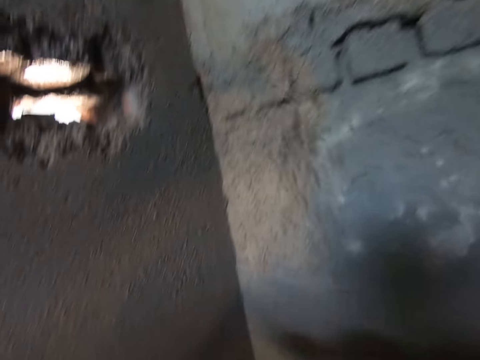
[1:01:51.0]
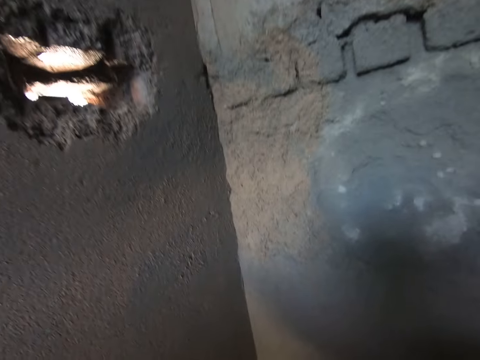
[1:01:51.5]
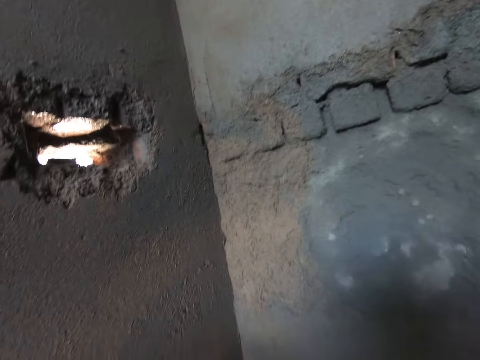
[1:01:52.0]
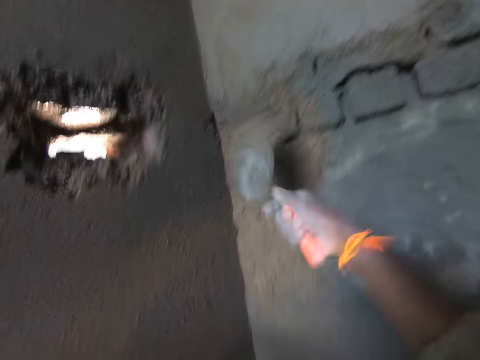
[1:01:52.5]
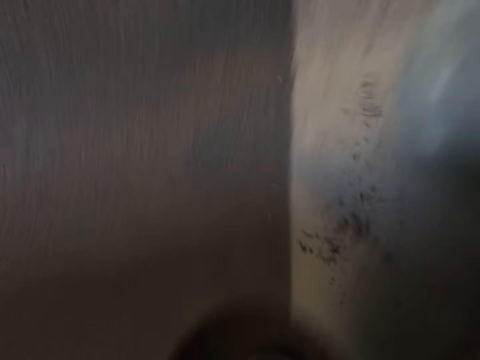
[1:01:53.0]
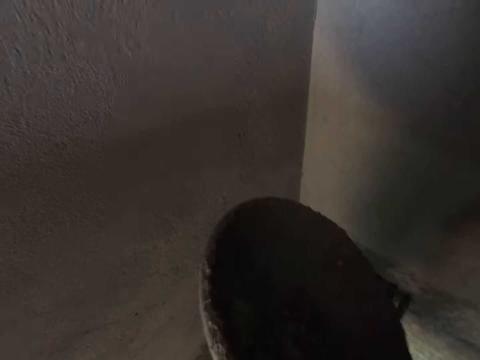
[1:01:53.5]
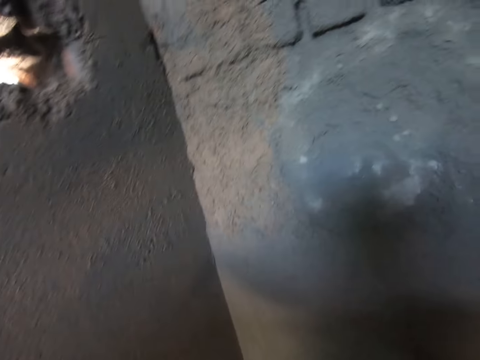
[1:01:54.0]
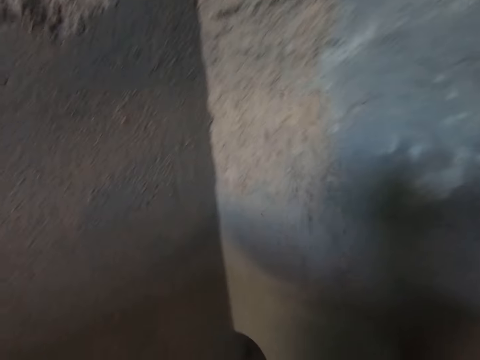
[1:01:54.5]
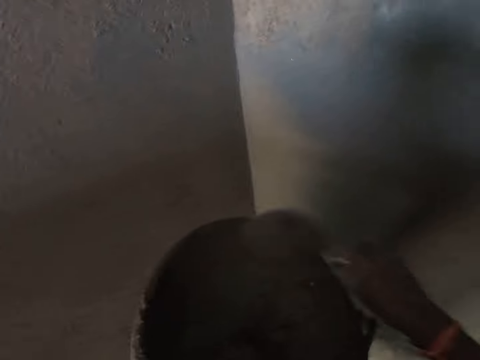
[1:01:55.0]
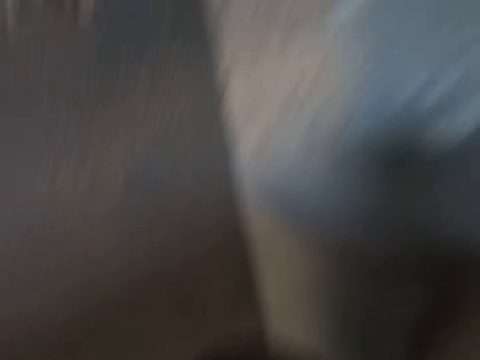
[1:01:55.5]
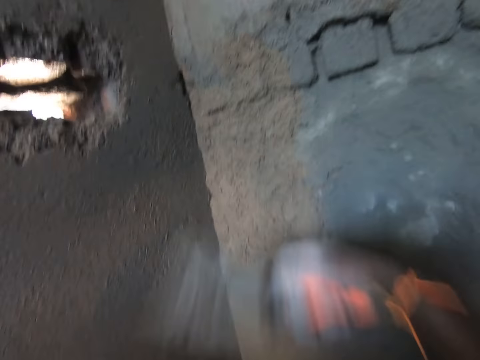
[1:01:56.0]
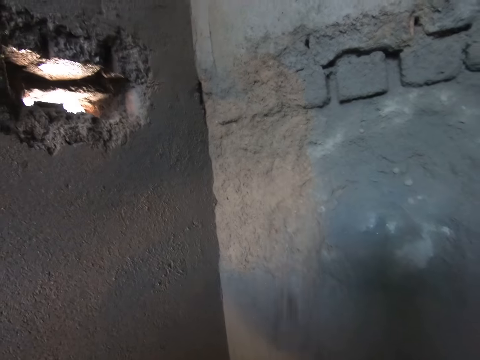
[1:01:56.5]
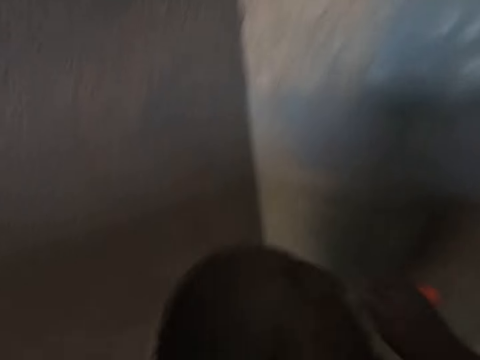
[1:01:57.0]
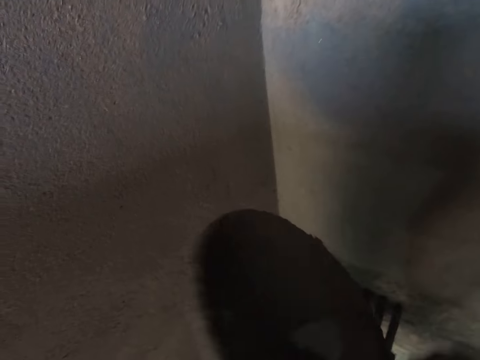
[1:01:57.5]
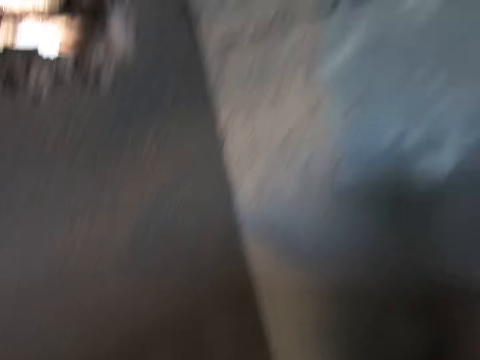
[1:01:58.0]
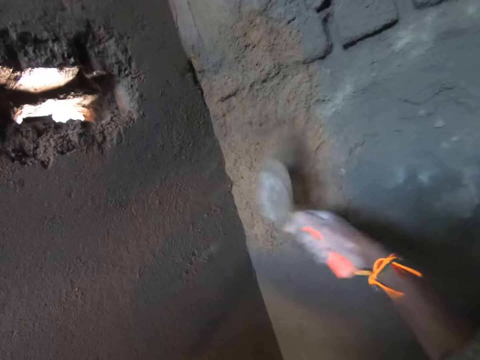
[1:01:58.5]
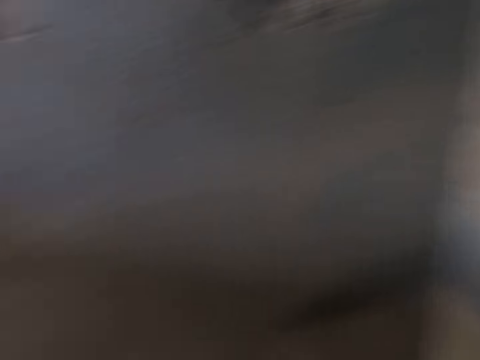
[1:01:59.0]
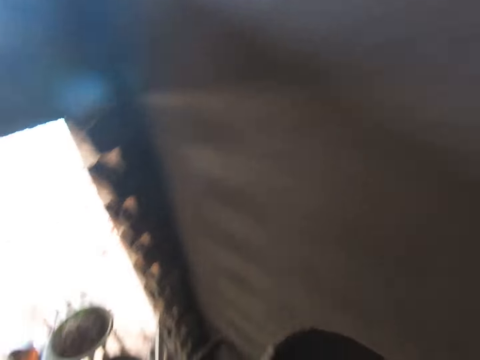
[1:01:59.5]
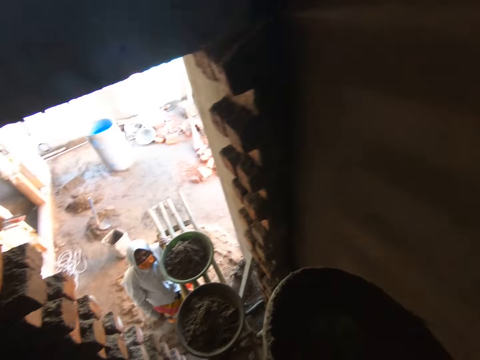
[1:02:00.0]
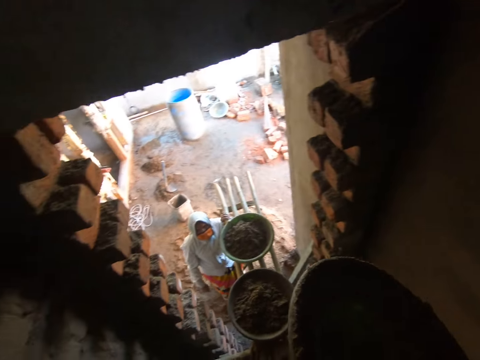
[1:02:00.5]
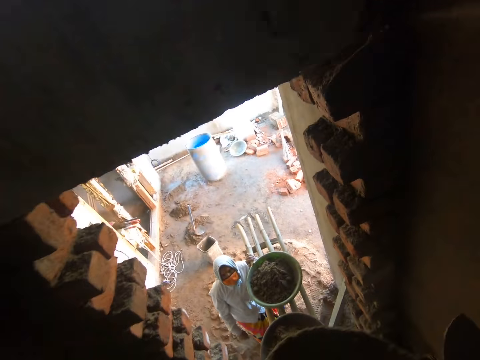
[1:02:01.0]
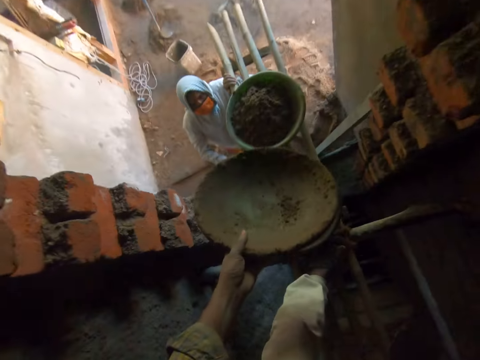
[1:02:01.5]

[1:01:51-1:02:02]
The camera wearer splashes the mortar on the wall with the brick trowel in his right hand. He scoops the concrete with the brick trowel. He splashes the mortar on the wall with the trowel in his right hand. He scoops the mortar from the bowl in his left hand with the trowel in his right hand. He splashes the mortar on the wall with the trowel in his right hand. He scoops the mortar from the bowl in his left hand with the trowel in his right hand. He splashes the mortar on the wall with the trowel in his right hand. He scoops the mortar from the bowl in his left hand with the trowel in his right hand. He splashes the mortar on the wall with the trowel in his right hand. He turns back and walks forward.

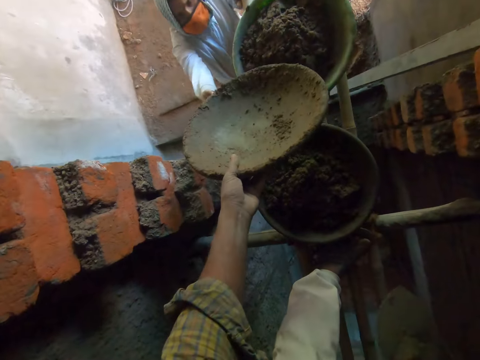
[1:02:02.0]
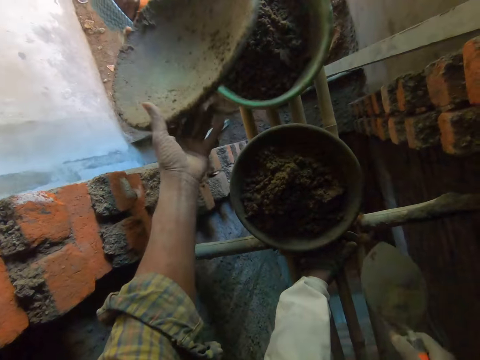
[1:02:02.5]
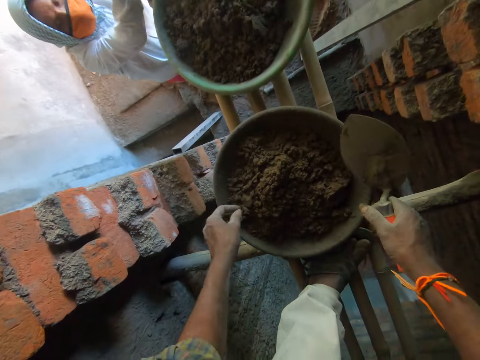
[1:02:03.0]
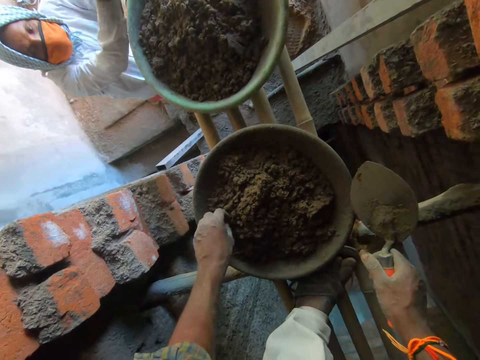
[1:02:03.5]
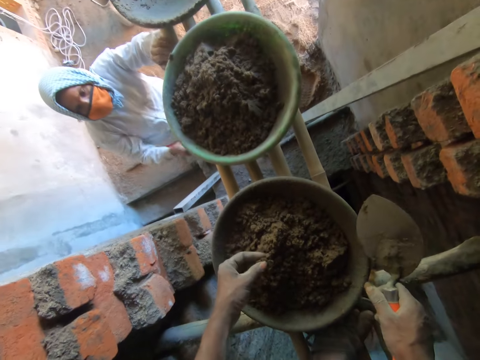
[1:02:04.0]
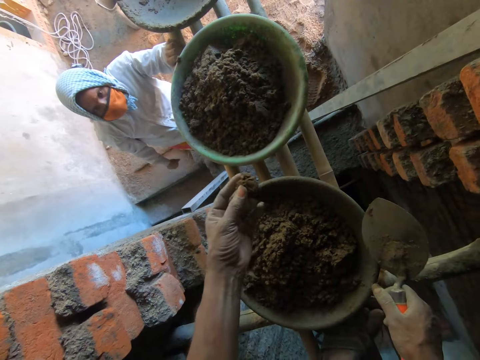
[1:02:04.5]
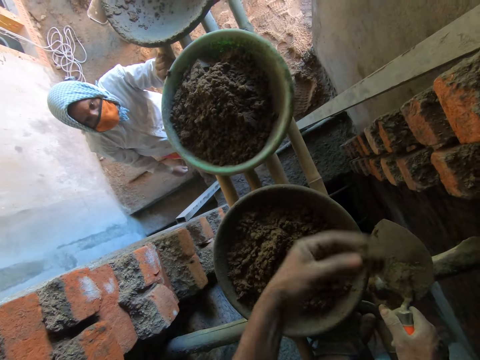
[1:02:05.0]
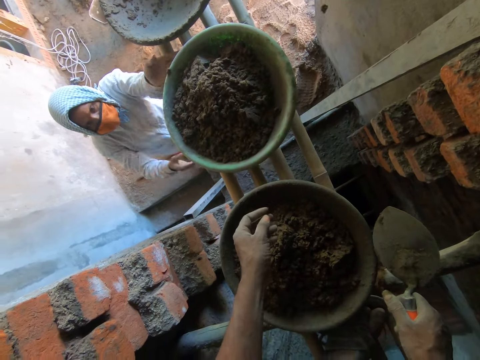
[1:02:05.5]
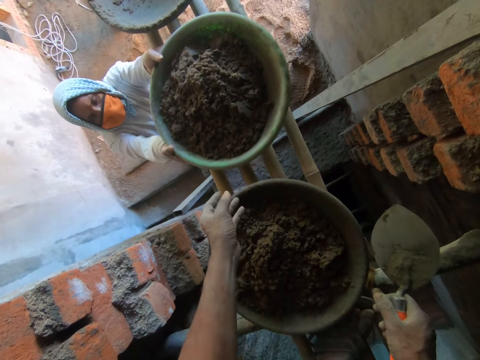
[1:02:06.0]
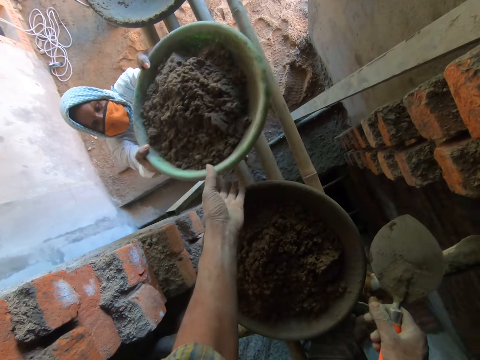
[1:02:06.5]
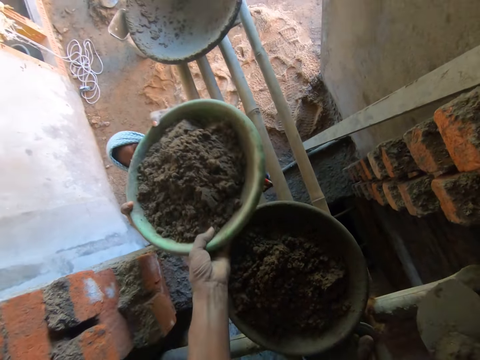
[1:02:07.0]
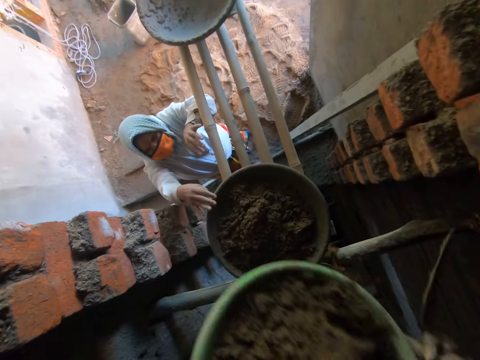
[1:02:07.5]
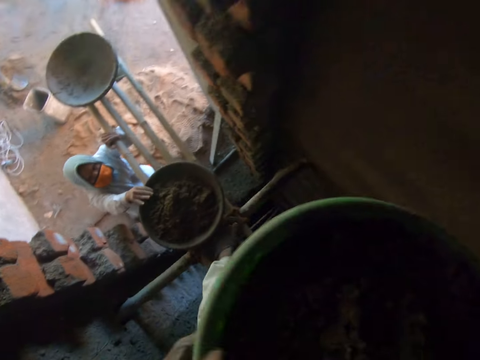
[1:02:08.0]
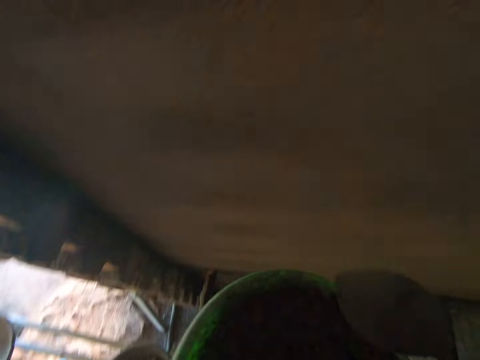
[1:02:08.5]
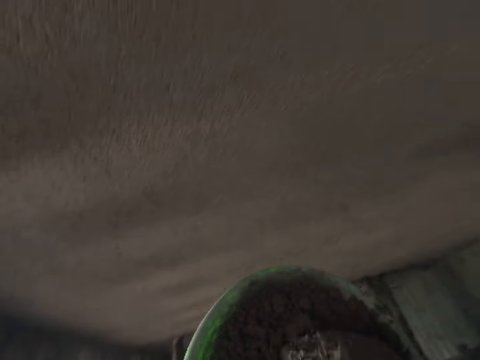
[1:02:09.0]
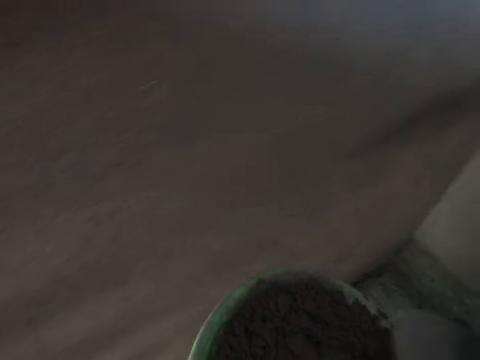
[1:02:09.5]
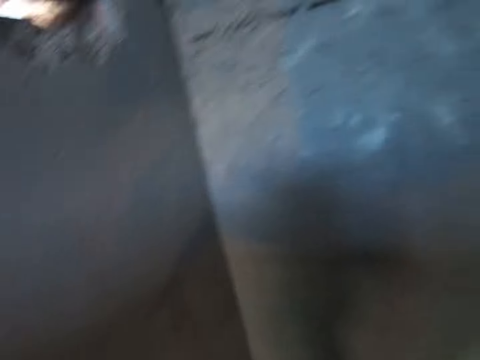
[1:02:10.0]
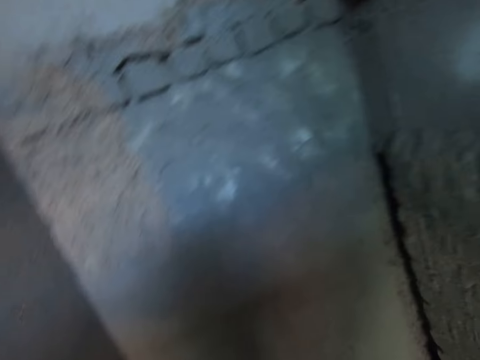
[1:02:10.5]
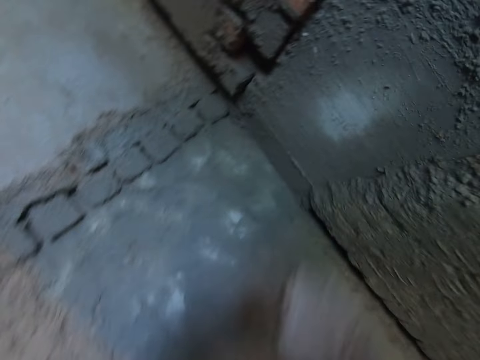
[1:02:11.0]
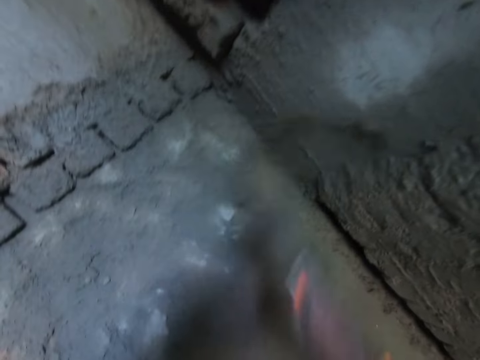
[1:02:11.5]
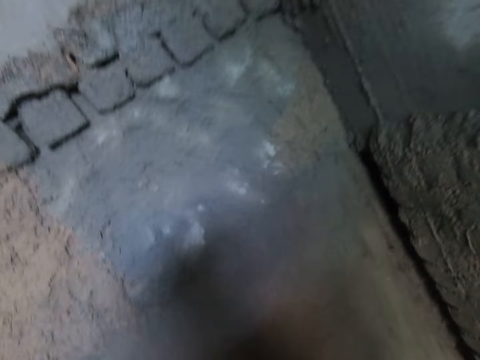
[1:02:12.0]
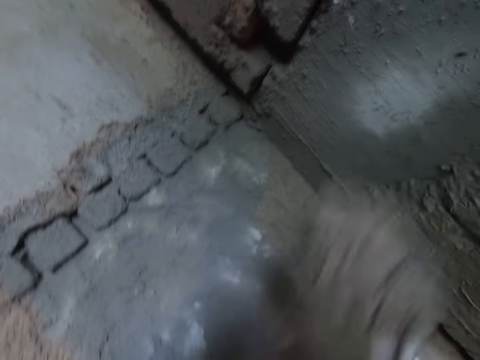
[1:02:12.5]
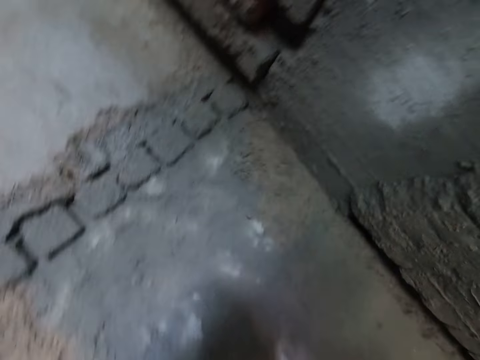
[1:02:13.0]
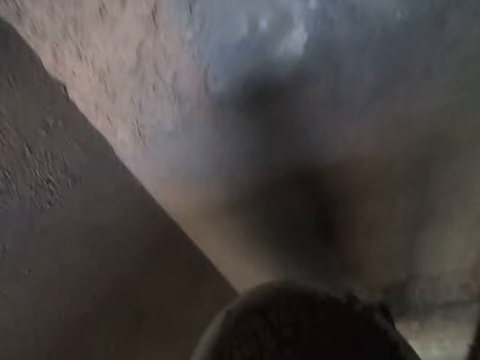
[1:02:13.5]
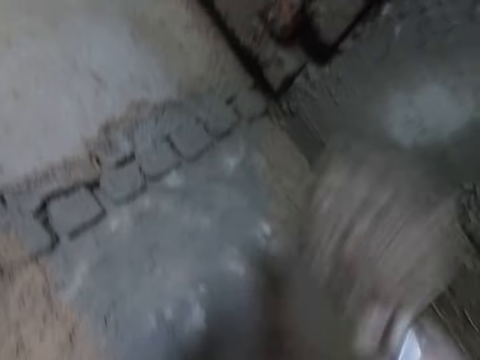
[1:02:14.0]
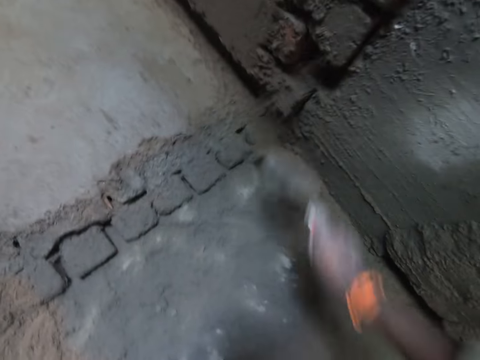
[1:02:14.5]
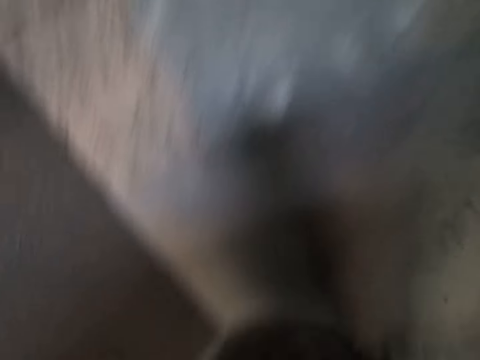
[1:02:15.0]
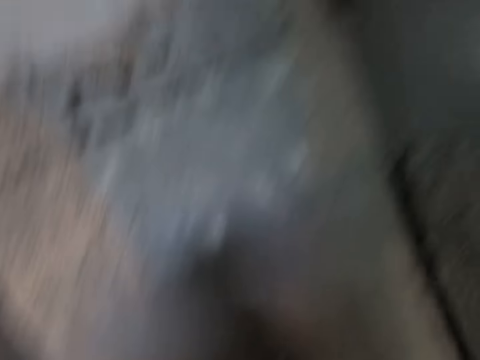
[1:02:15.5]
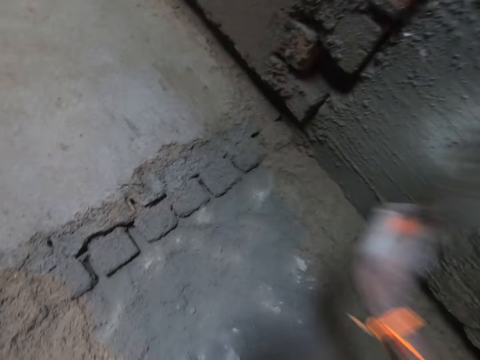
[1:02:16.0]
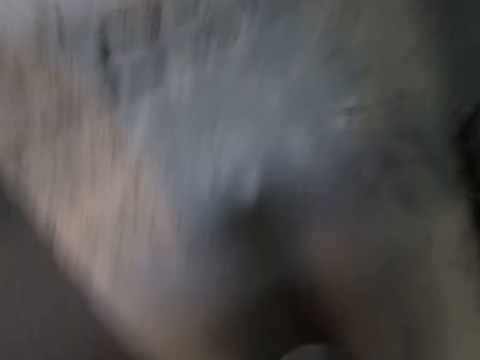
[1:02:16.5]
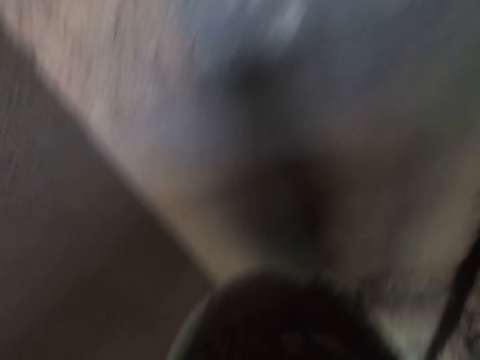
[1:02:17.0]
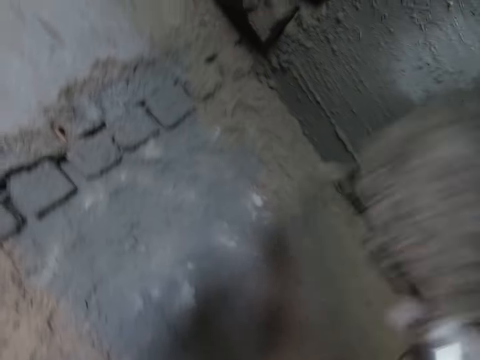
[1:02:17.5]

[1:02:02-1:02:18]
The camera wearer passes the bowl to the woman with his left hand. He picks up a stone in the bowl on the platform with his left hand. He converses with the woman. He throws the stone on the ground with his left hand. The woman carries the bowl on the platform with her hands. The camera wearer takes the bowl from the woman with his left hand. He holds the bowl with both hands. He mixes mortar or concrete in the bowl in his left hand with the brick trowel in his right hand. He converses with the woman. He turns back. He splashes the mortar on the wall with the trowel in his right hand. He scoops the concrete with the brick trowel. He splashes the mortar on the wall with the trowel in his right hand. He scoops the mortar from the bowl in his left hand with the trowel in his right hand. He splashes the mortar on the wall with the trowel in his right hand. He scoops the mortar from the bowl in his left hand with the trowel in his right hand. He splashes the mortar on the wall with the trowel in his right hand. He scoops the mortar from the bowl in his left hand with the trowel in his right hand.
